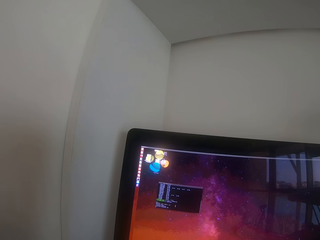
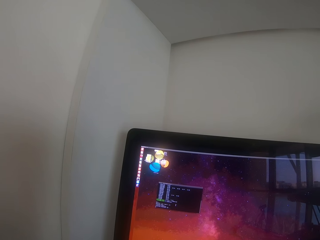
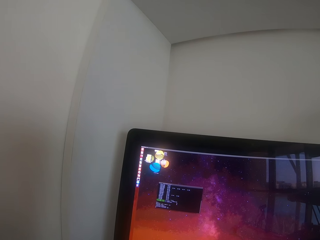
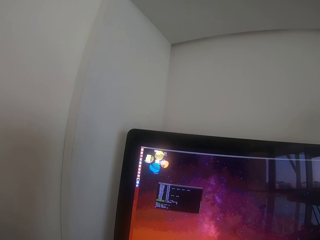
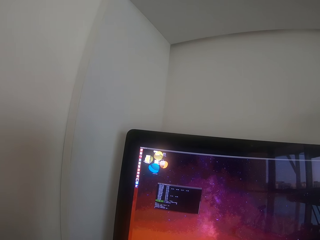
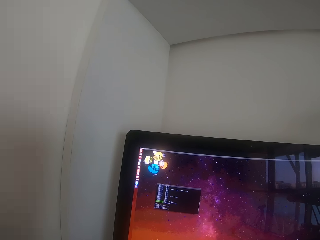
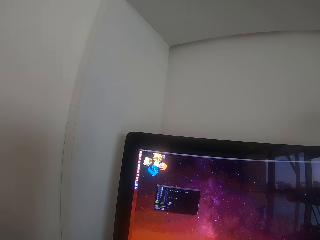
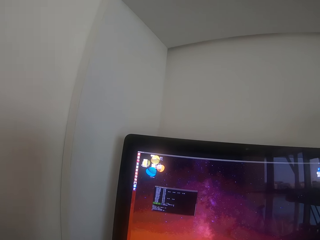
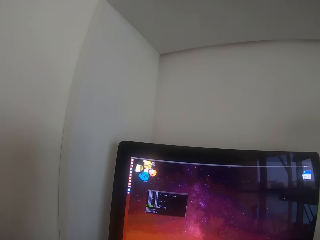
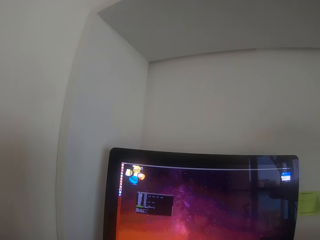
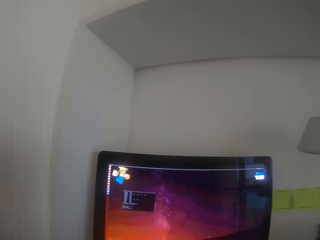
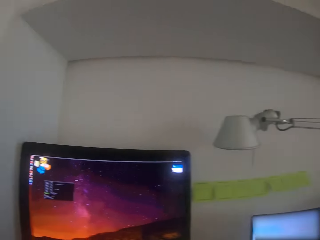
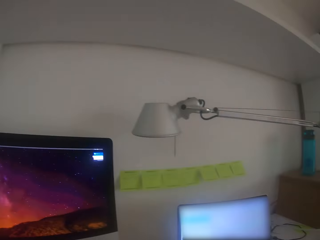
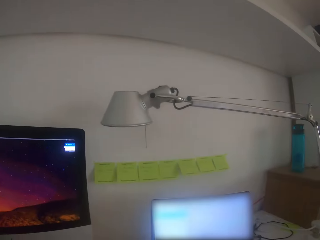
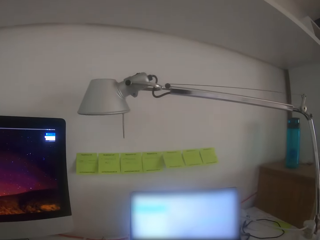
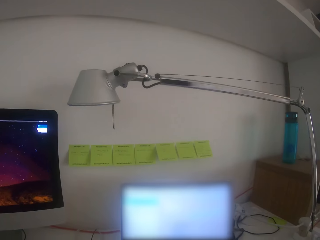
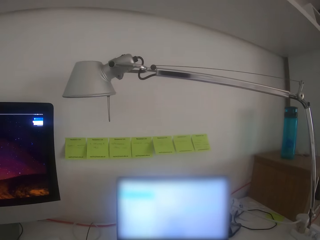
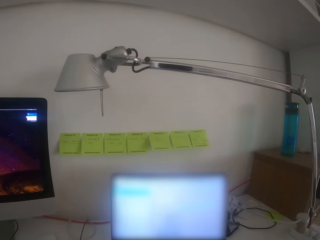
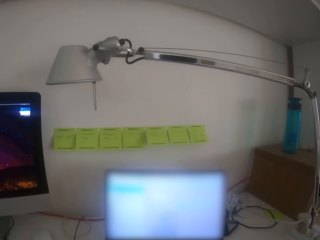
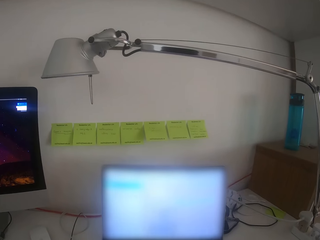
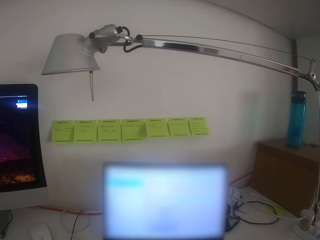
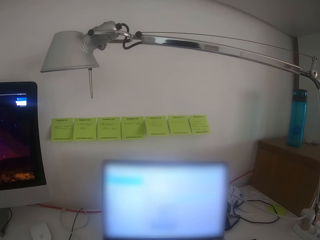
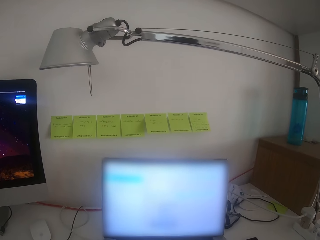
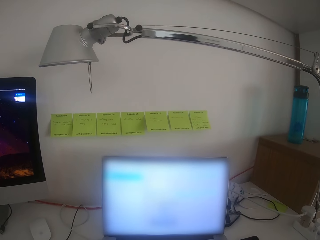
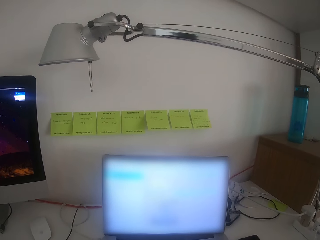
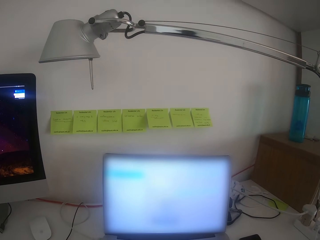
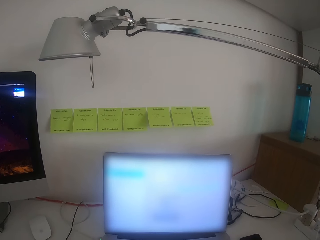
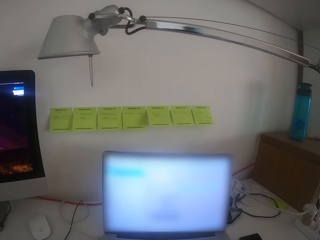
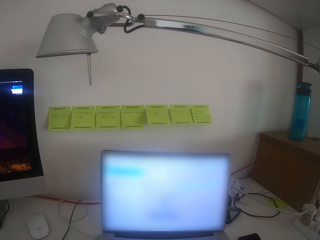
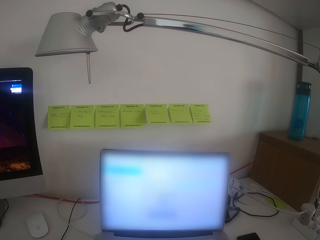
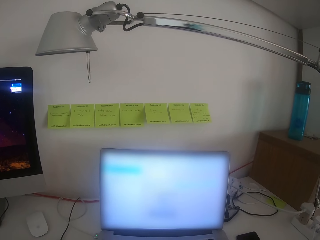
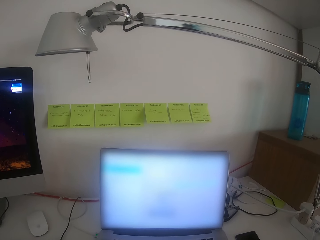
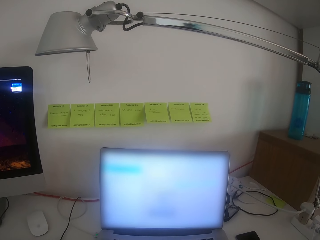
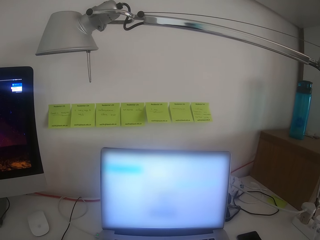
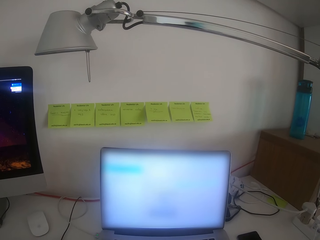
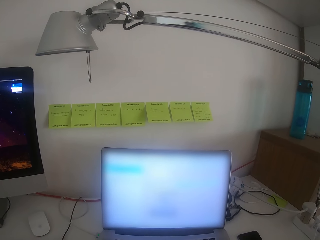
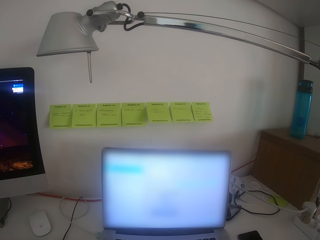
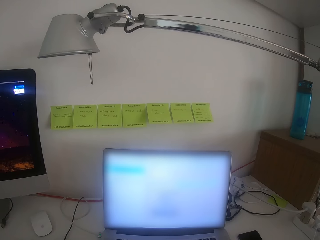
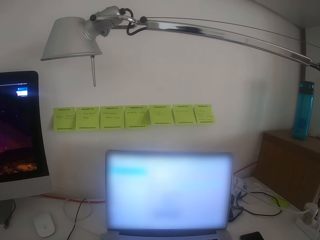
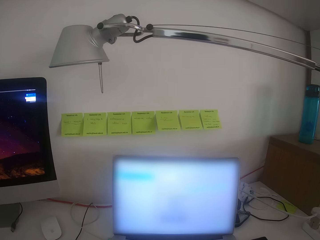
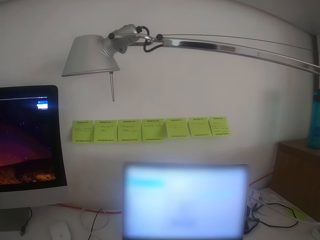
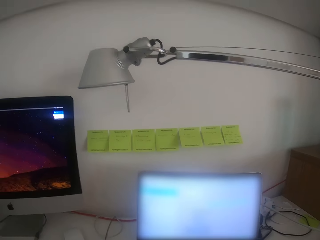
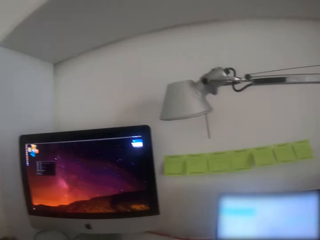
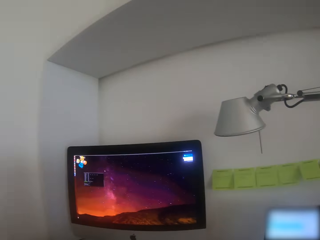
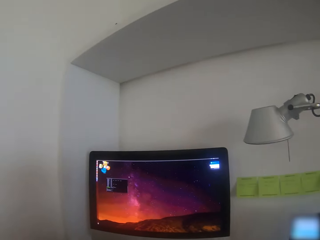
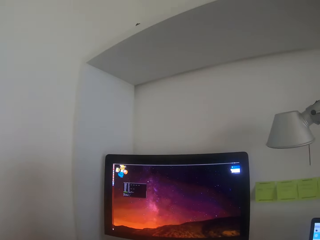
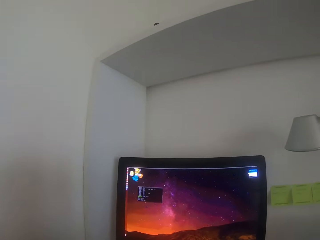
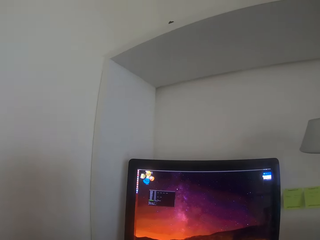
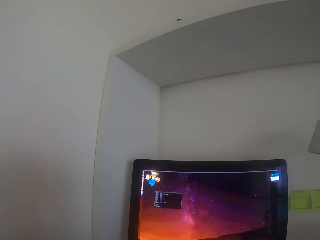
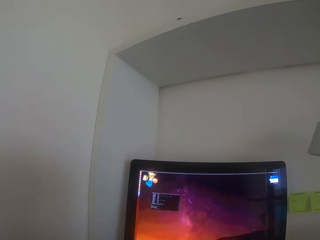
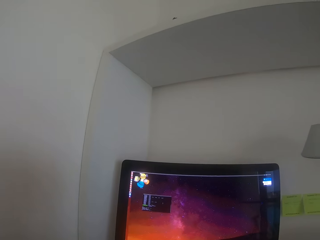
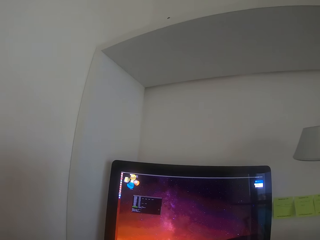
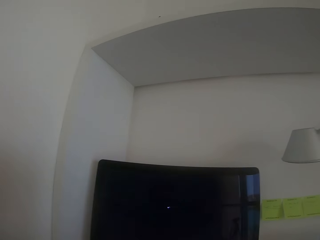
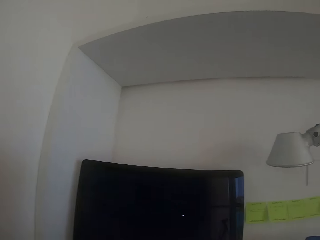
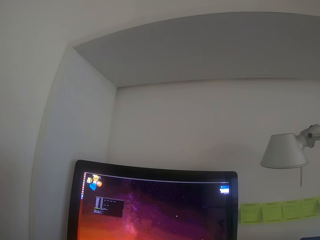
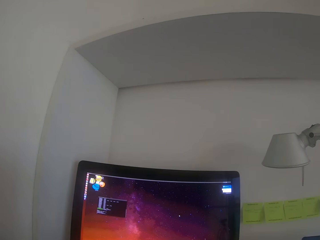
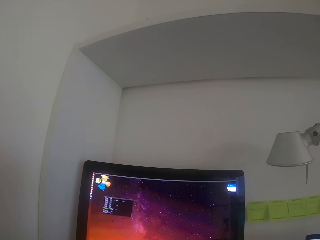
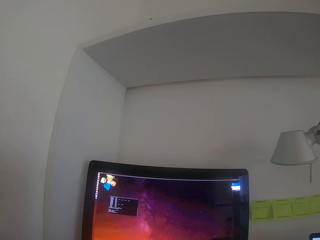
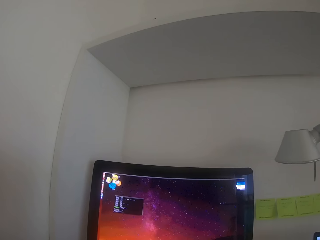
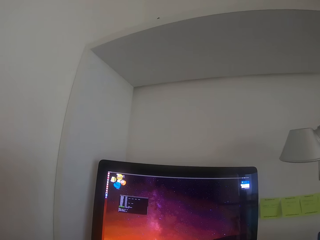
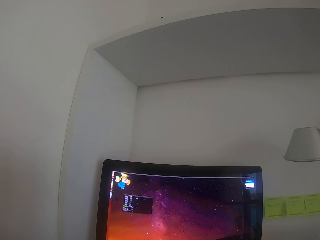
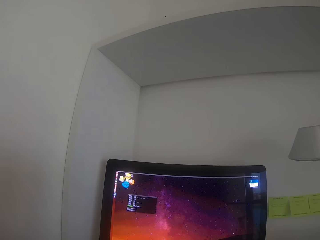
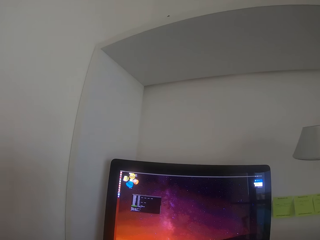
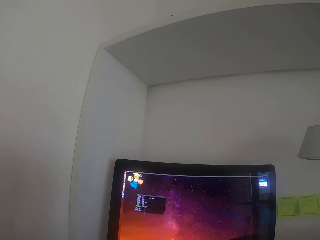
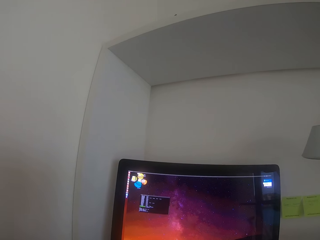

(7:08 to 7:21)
The camera wearer looks right. They operate the laptop. They look left. They operate the monitor.

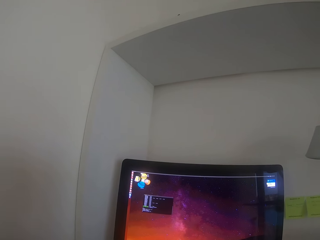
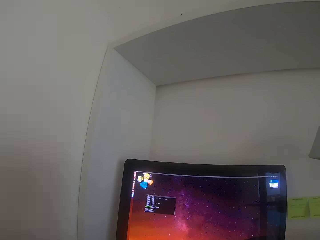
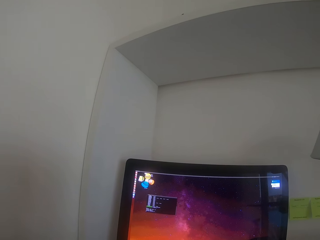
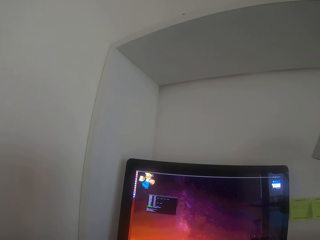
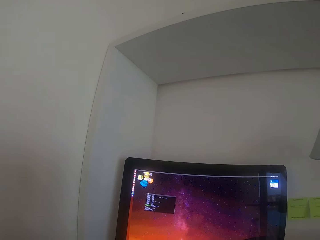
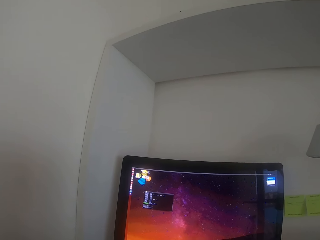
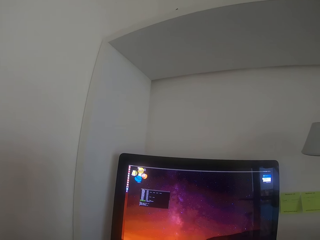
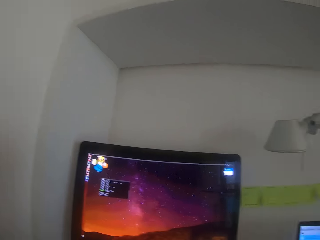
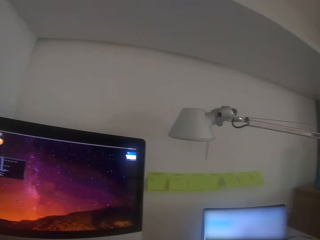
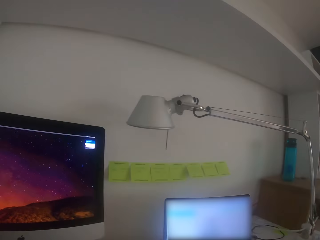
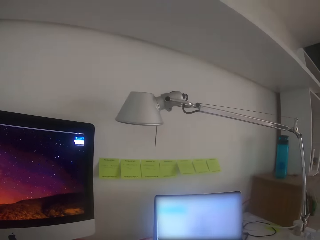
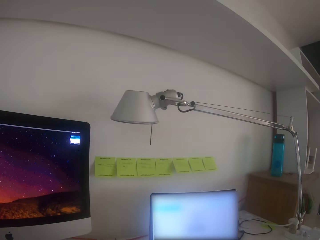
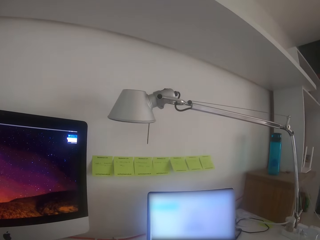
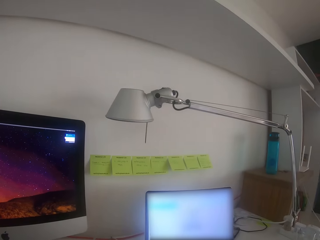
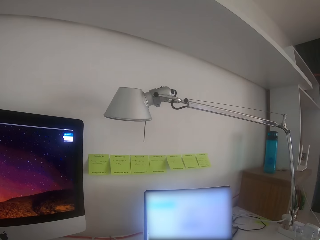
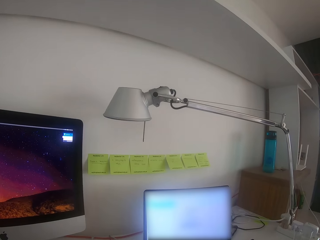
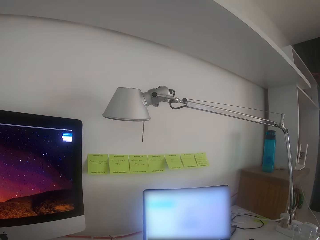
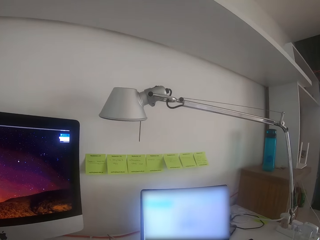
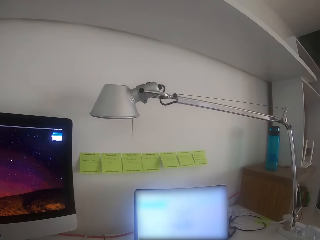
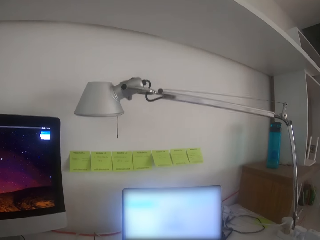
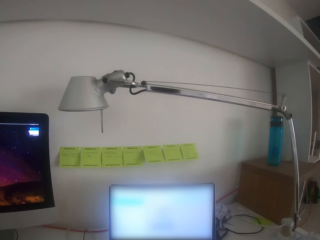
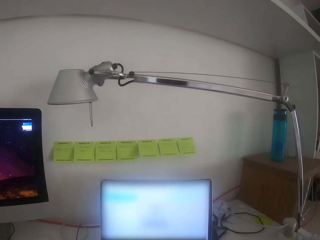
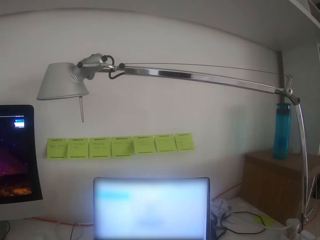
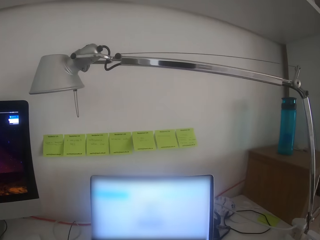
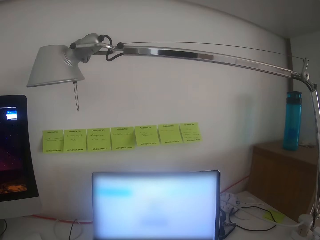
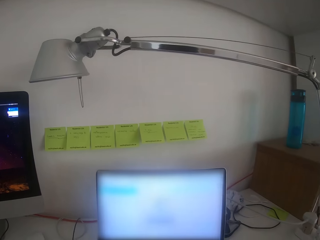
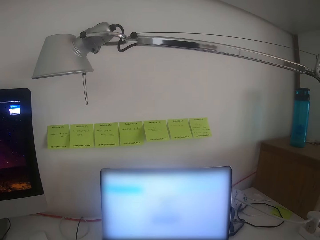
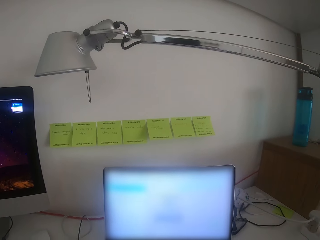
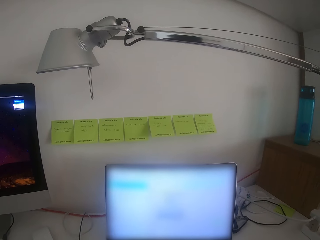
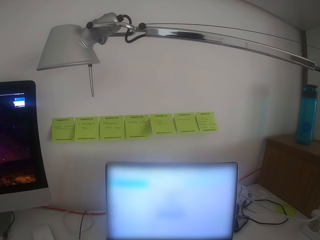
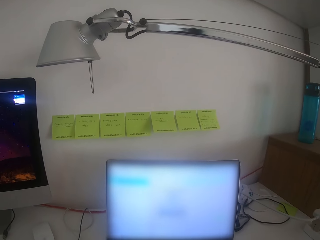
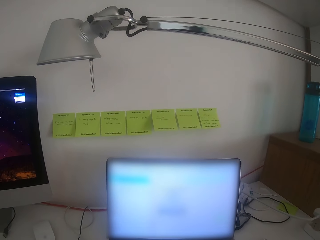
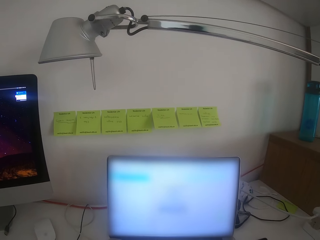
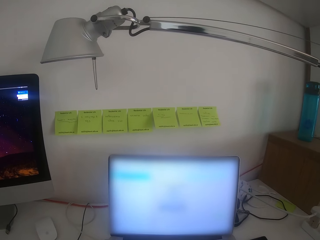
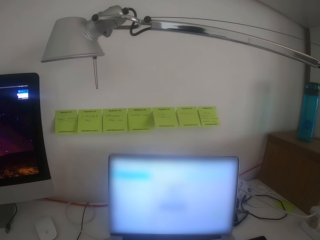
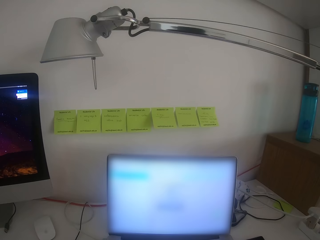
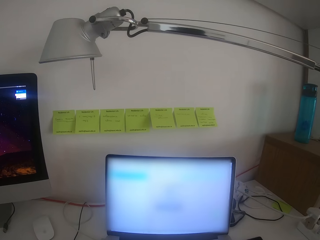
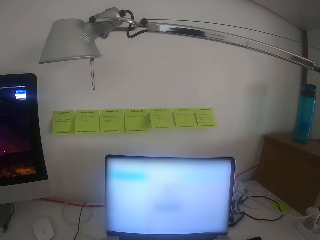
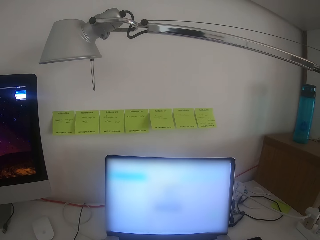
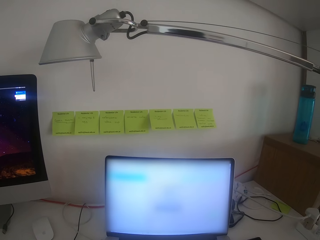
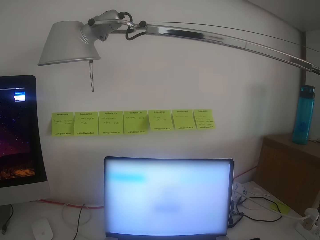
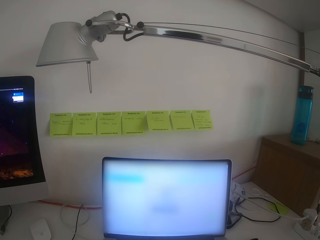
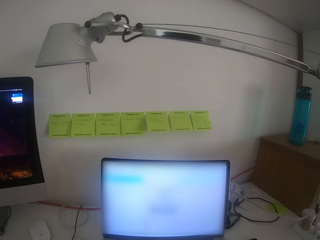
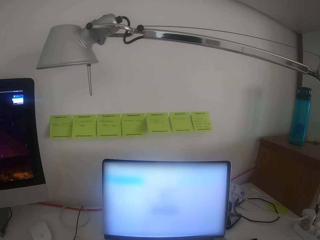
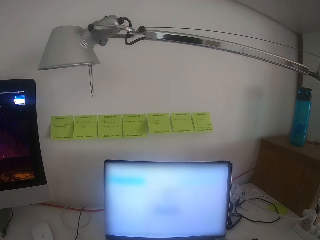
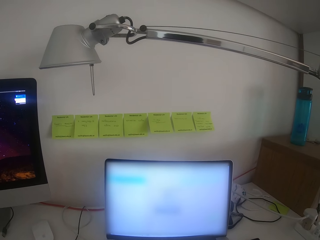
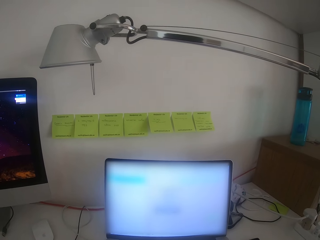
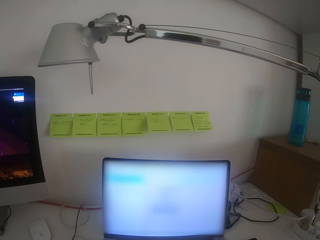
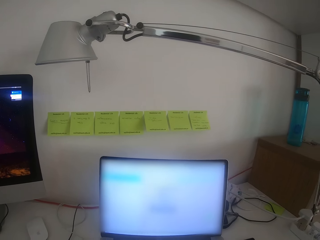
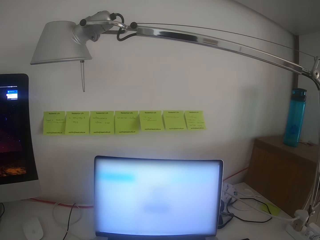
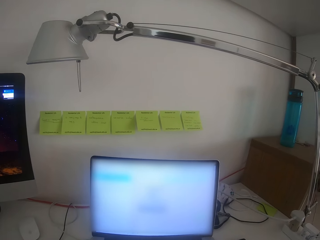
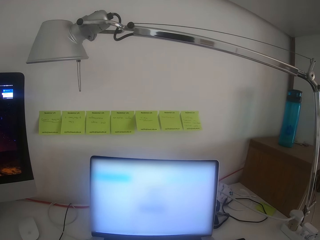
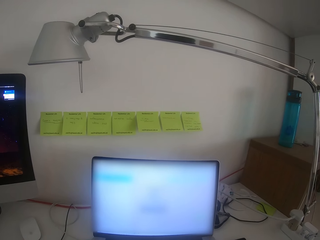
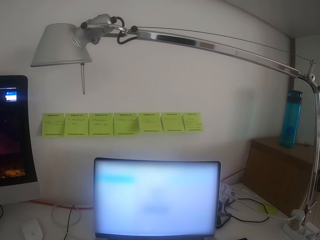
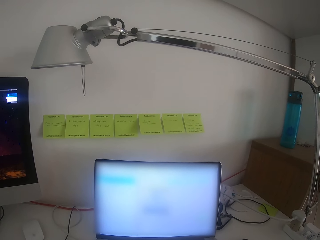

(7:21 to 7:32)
The camera wearer looks right. They operate the laptop.
